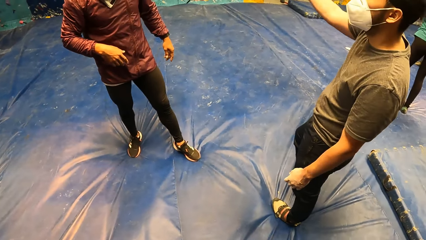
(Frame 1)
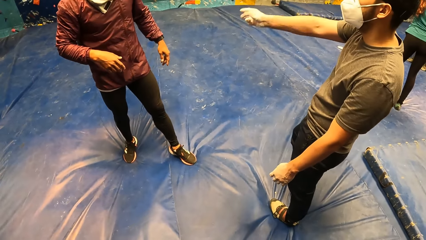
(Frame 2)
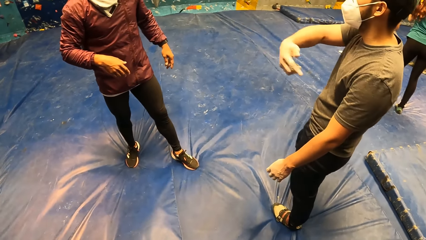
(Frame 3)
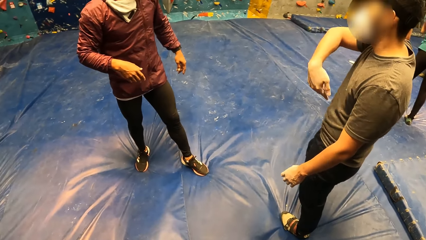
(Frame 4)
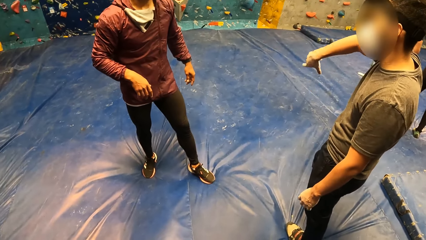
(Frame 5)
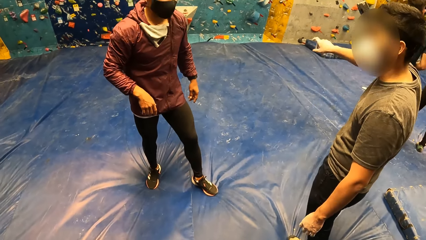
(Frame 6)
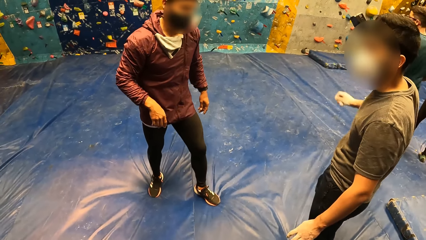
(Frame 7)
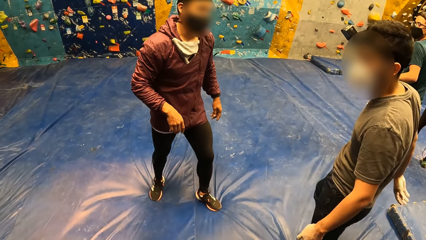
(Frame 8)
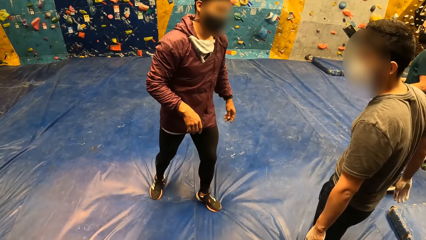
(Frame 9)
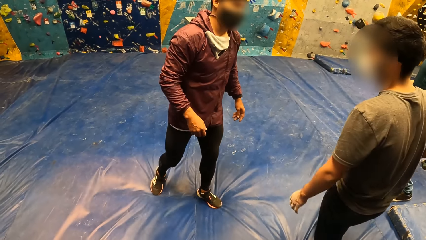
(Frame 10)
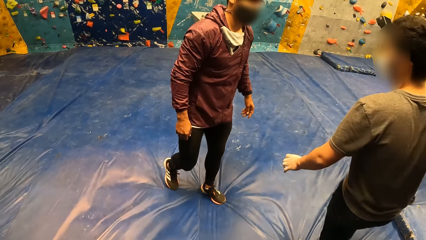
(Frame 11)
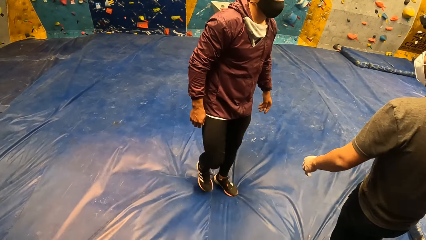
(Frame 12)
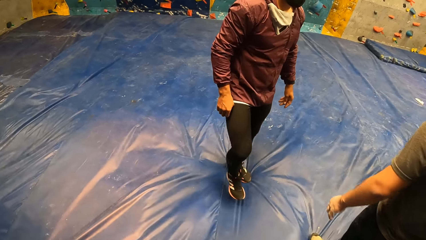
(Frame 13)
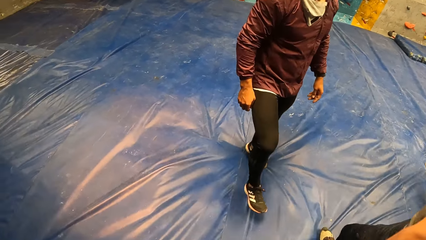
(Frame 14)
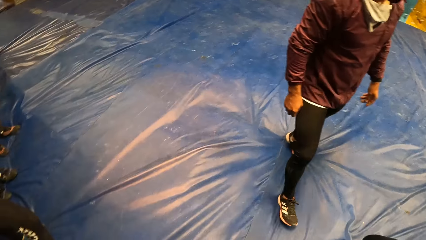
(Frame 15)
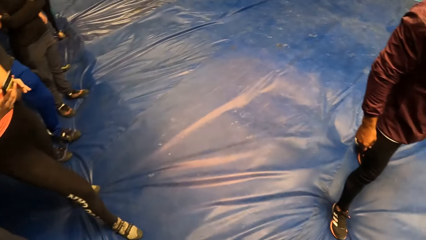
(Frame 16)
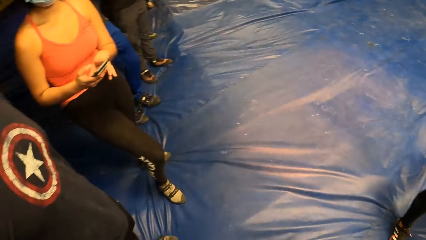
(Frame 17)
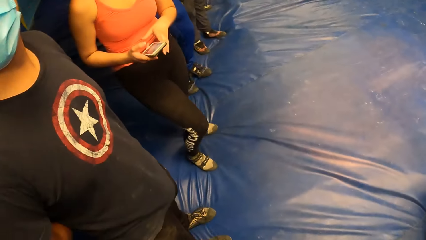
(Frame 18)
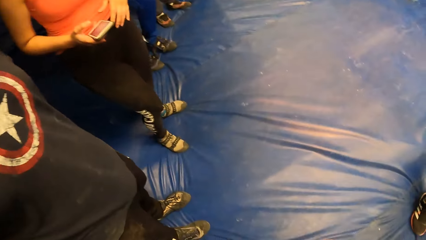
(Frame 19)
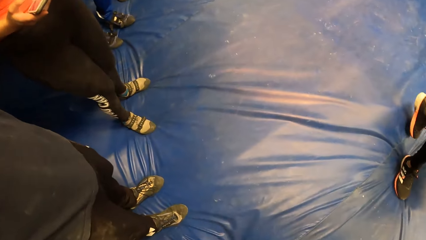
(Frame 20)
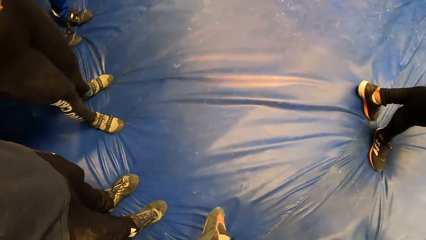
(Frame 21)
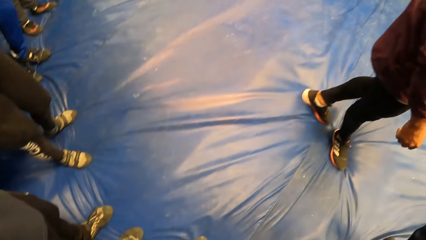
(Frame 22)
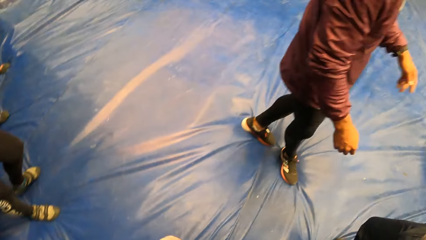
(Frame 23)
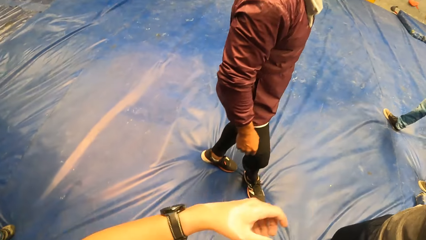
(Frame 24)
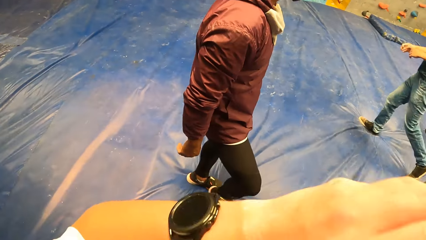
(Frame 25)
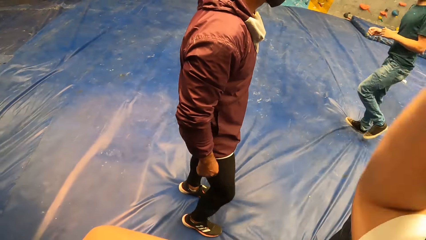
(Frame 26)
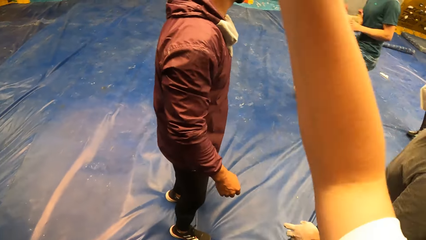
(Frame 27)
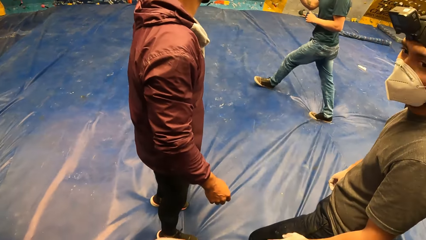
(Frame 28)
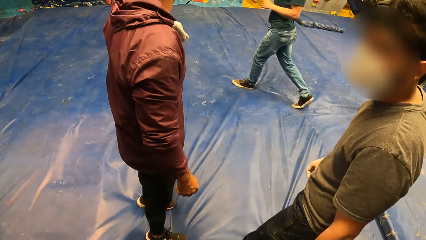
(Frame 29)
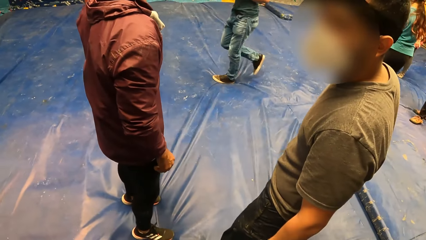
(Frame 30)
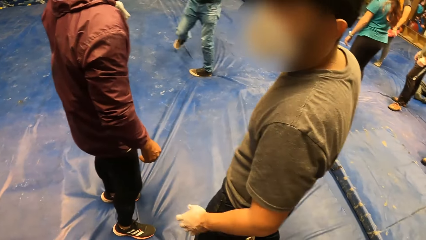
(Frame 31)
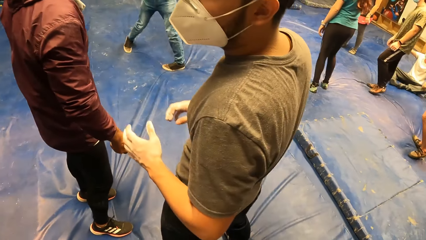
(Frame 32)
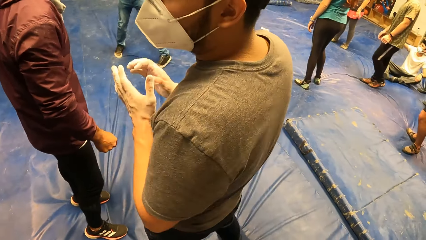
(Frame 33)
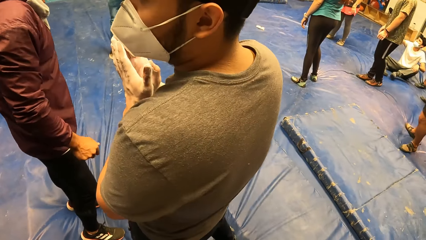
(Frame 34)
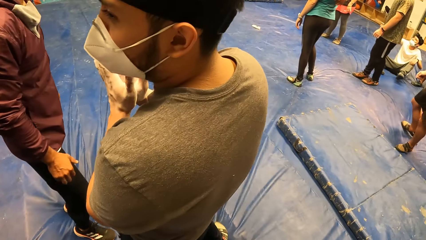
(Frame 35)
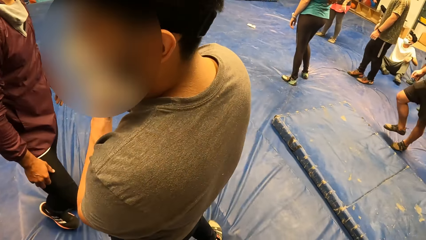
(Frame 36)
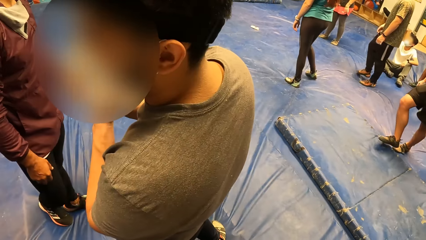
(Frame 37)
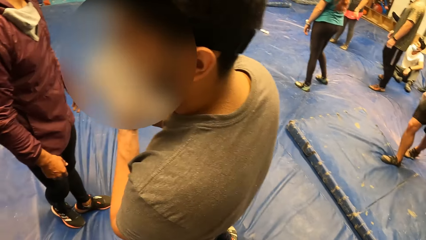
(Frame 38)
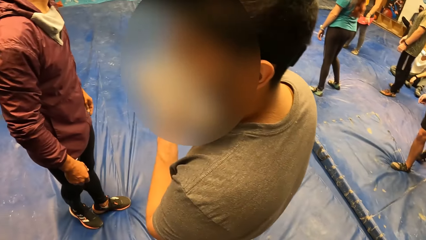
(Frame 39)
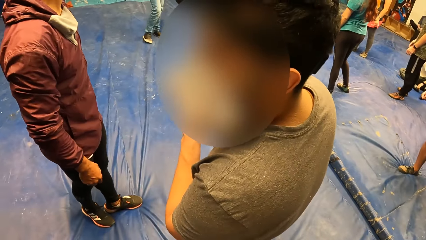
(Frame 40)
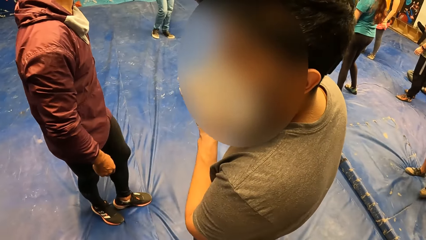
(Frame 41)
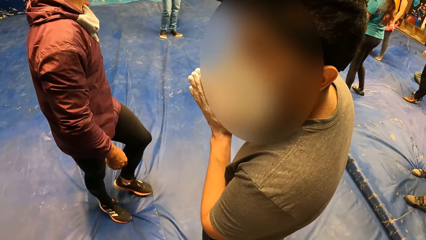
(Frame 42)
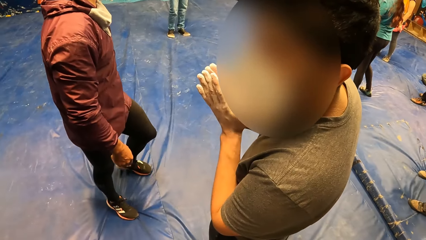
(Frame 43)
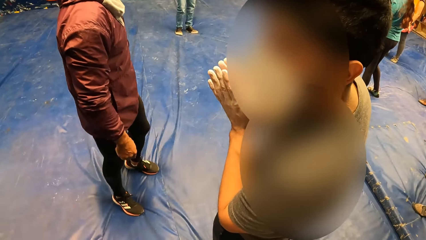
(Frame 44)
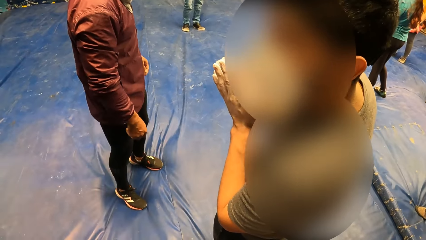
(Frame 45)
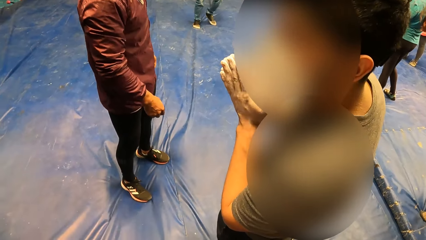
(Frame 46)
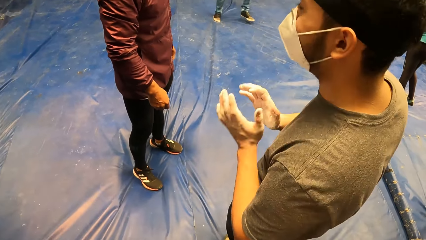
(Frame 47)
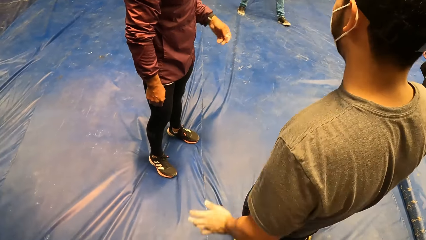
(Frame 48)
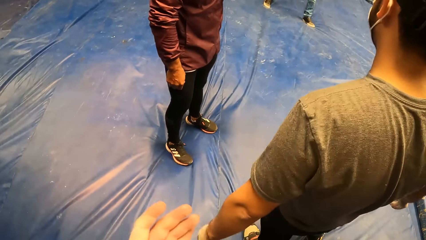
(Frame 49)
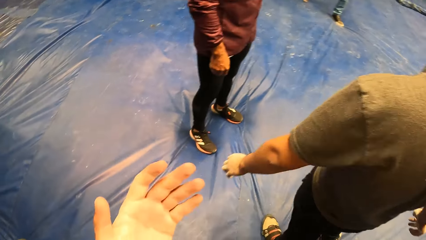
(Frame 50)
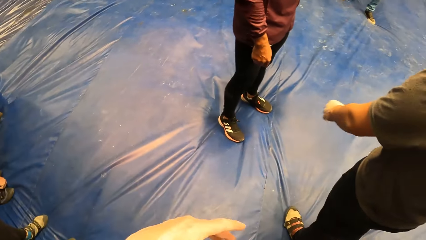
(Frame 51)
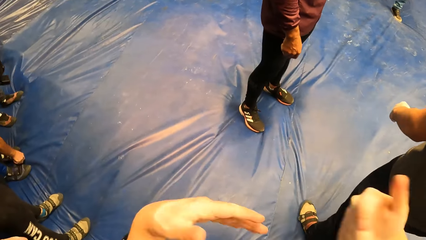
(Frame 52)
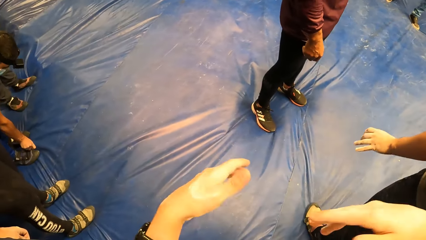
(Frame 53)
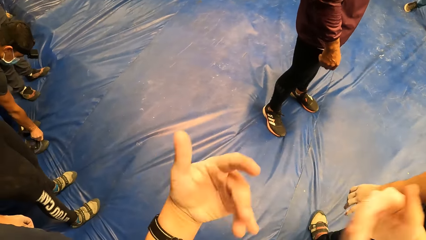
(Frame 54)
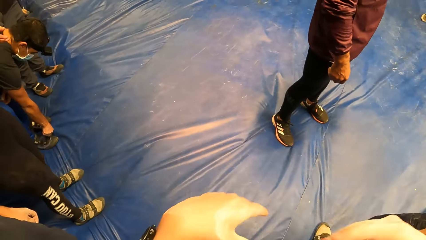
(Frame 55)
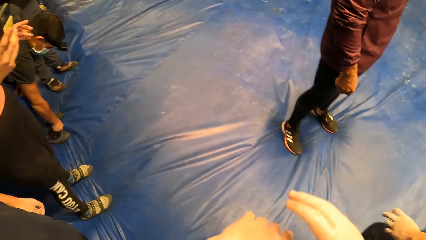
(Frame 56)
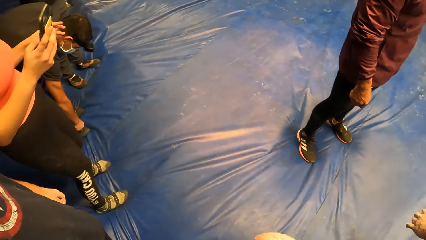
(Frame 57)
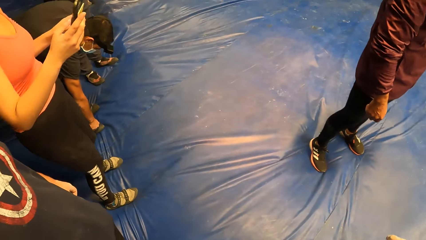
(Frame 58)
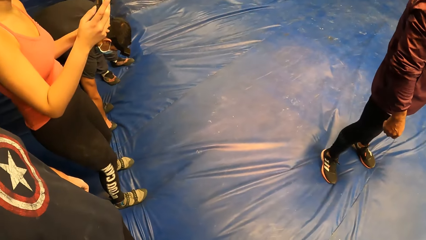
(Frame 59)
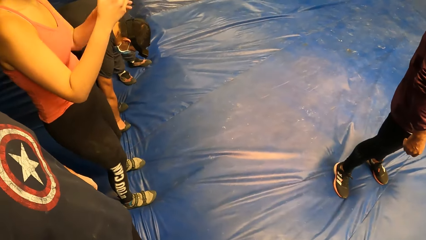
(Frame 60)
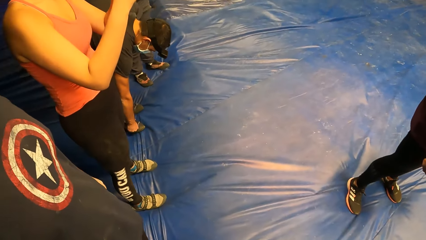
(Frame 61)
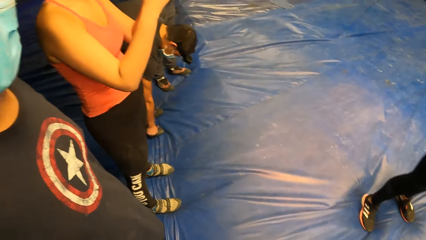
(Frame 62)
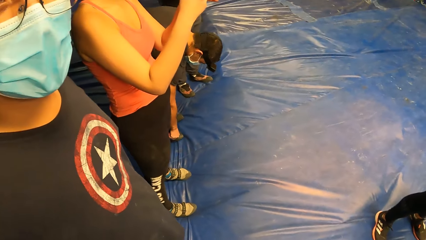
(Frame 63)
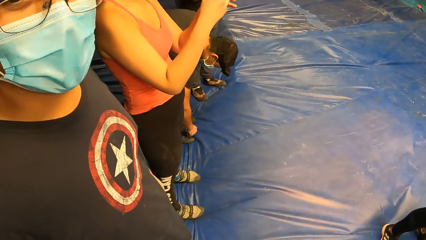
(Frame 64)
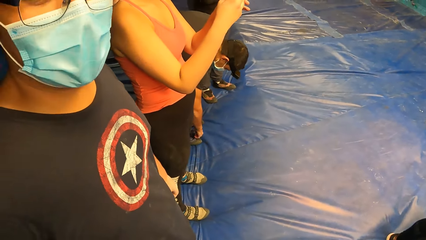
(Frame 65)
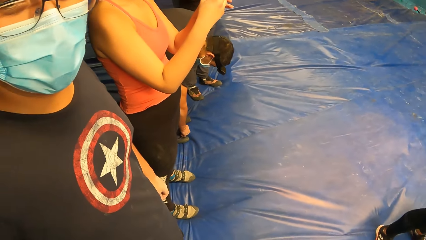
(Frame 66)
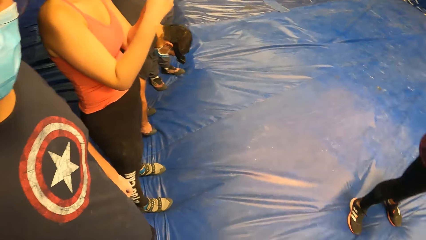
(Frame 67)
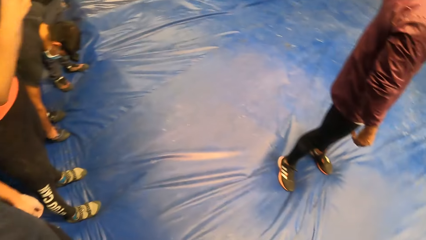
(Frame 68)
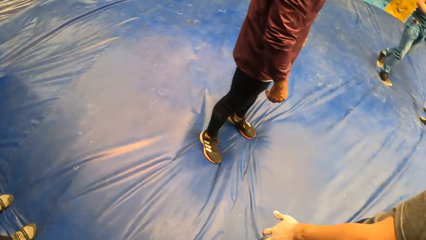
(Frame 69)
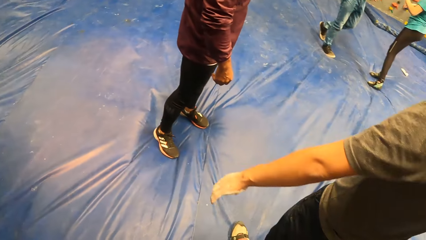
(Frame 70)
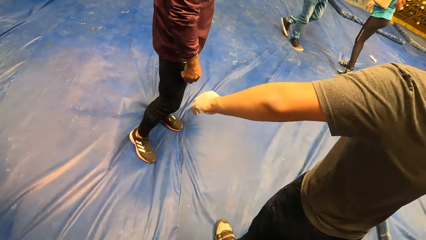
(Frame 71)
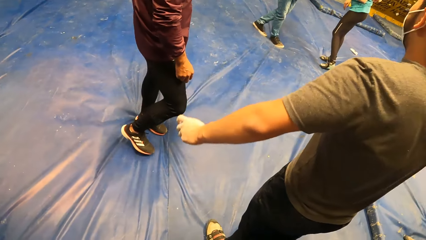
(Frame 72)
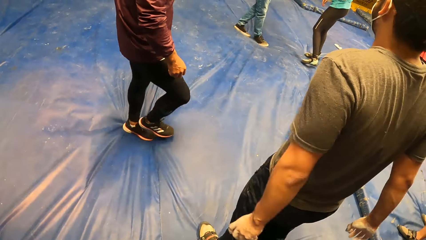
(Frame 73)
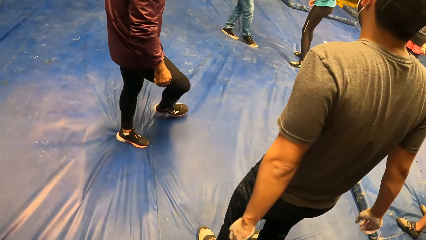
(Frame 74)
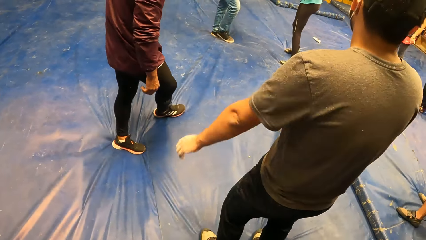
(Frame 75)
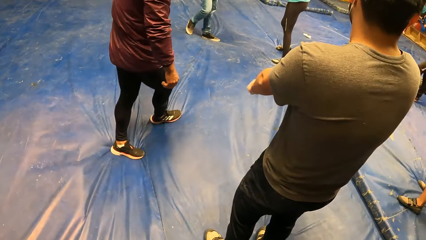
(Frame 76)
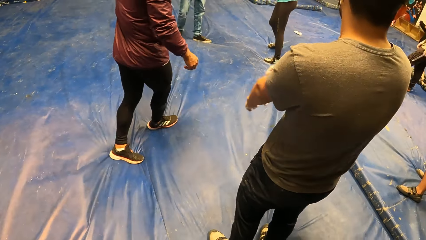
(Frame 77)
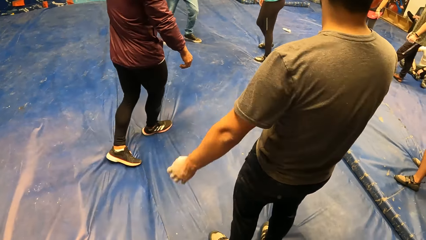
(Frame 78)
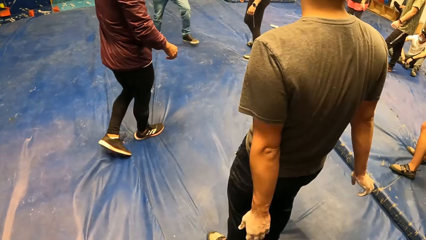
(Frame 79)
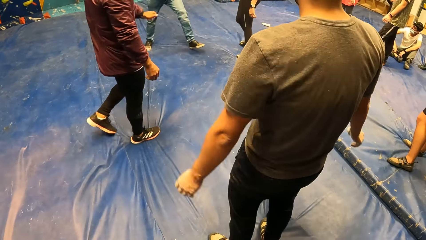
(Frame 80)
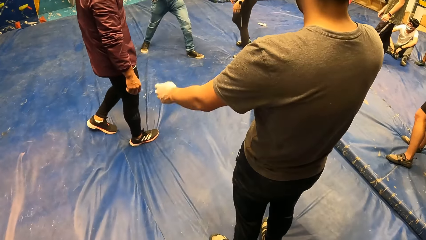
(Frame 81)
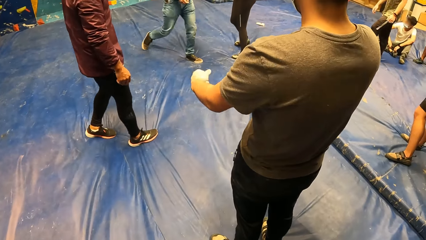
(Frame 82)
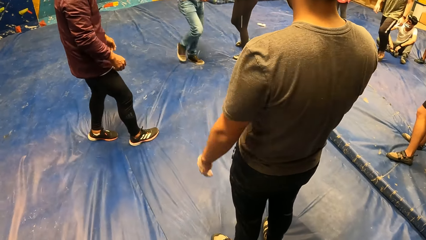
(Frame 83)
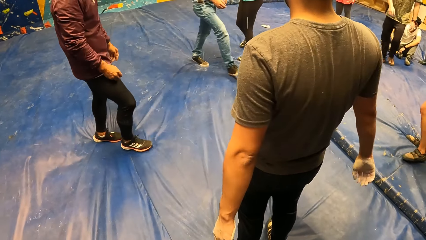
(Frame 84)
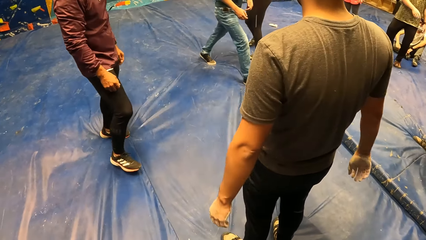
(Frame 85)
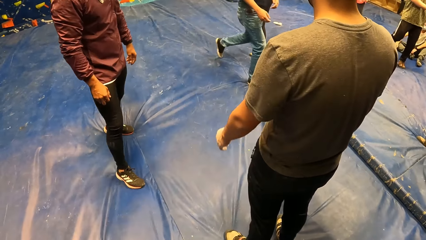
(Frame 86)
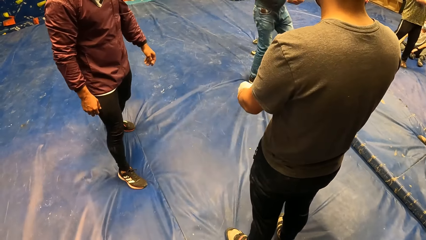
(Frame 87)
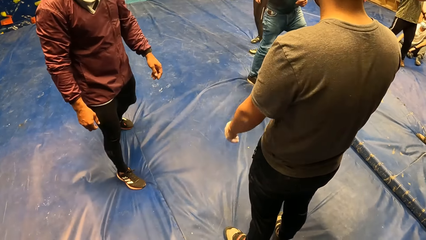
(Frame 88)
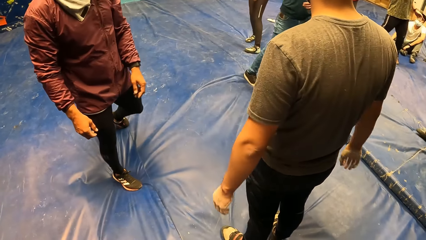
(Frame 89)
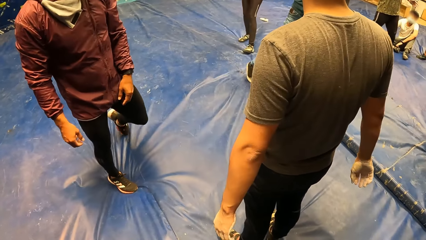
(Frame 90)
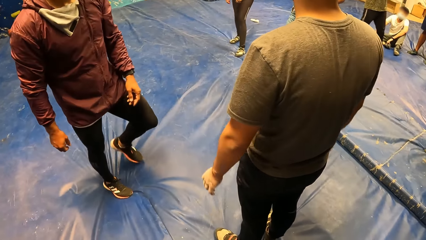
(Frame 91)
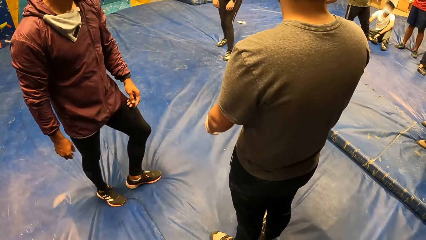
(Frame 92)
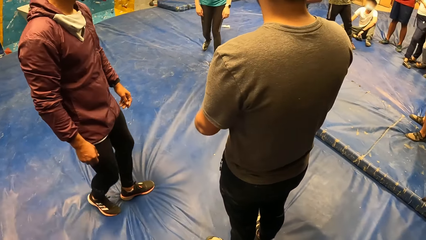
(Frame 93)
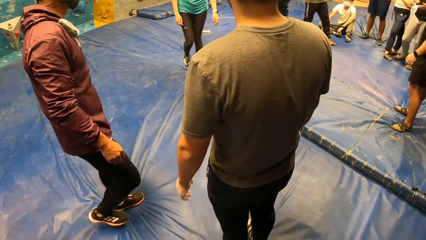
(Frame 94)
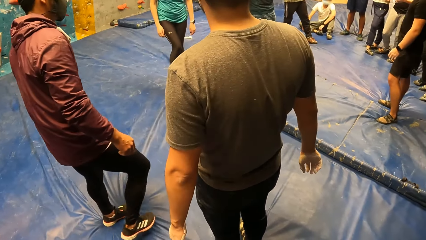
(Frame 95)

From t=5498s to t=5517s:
A man claps both hands. The camera wearer converses with the man. They look around the room. They flap both hands. They converse with another man. The first man swings both hands. The camera wearer looks around the room. They look around the room again.
